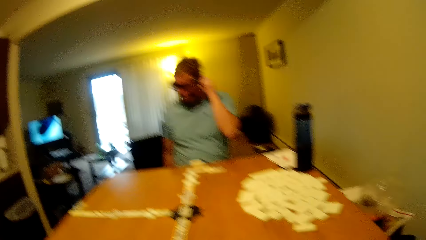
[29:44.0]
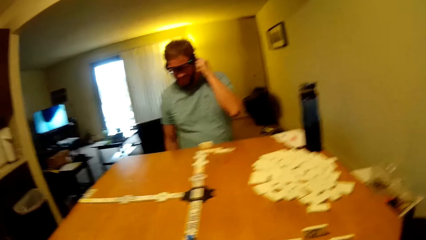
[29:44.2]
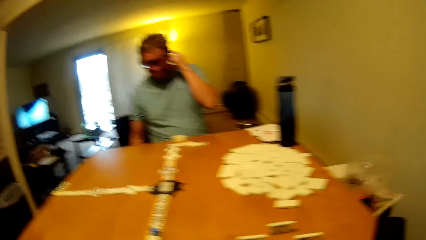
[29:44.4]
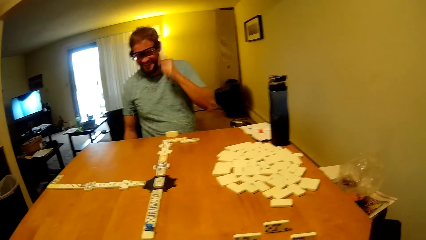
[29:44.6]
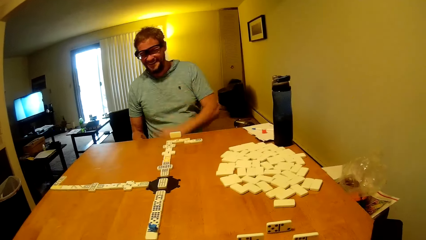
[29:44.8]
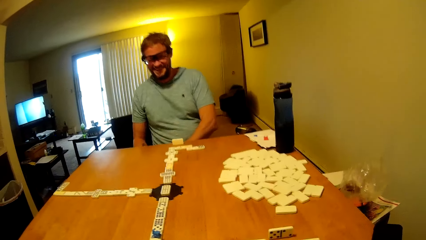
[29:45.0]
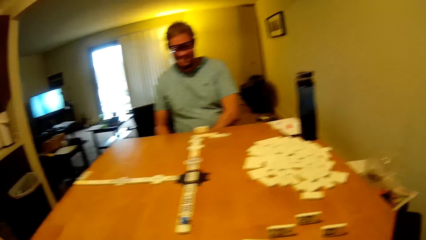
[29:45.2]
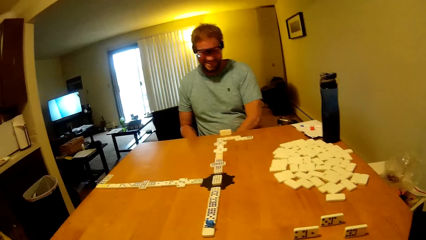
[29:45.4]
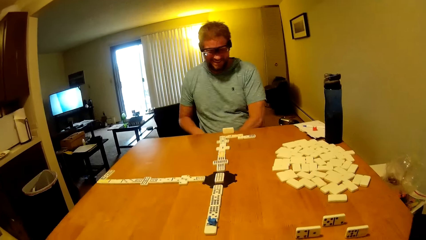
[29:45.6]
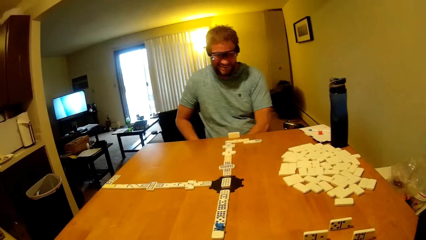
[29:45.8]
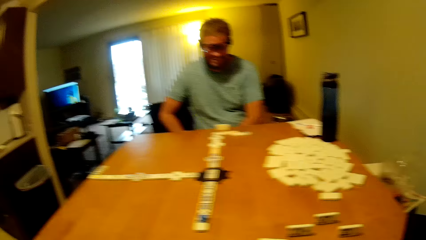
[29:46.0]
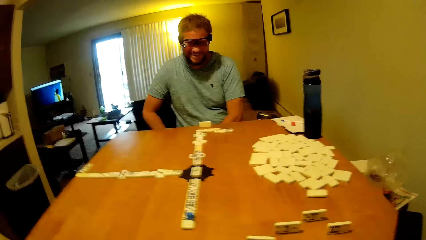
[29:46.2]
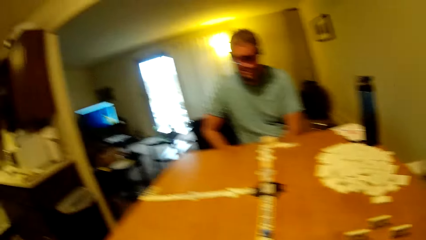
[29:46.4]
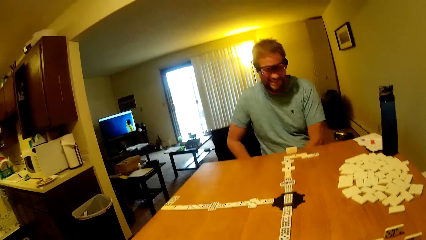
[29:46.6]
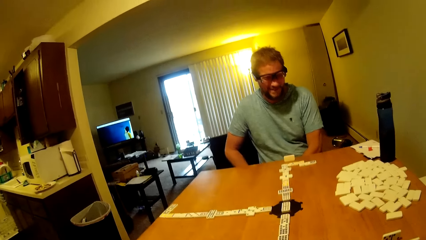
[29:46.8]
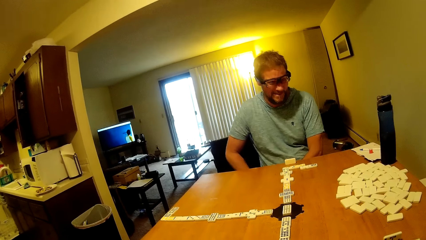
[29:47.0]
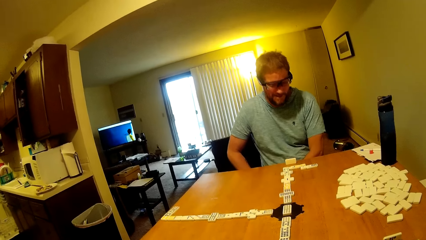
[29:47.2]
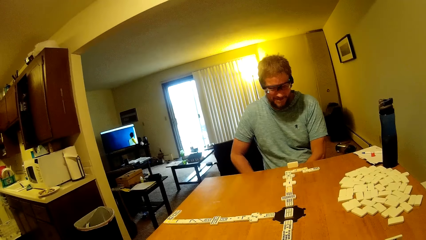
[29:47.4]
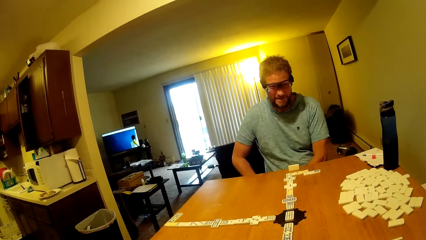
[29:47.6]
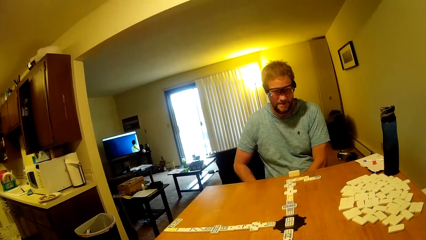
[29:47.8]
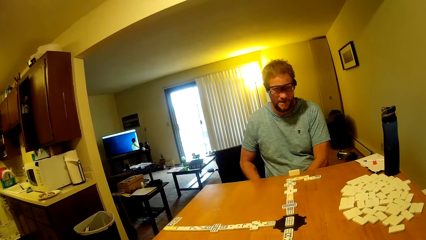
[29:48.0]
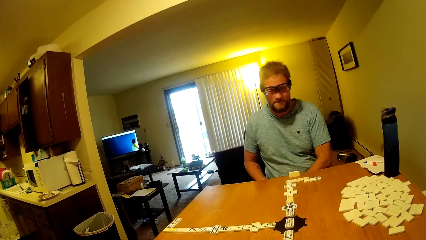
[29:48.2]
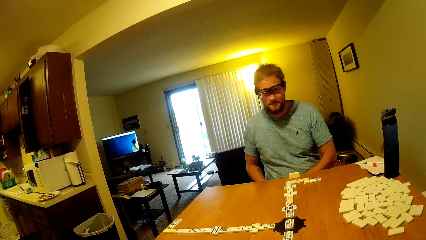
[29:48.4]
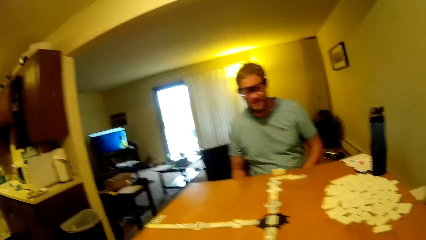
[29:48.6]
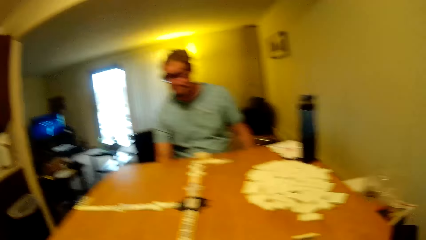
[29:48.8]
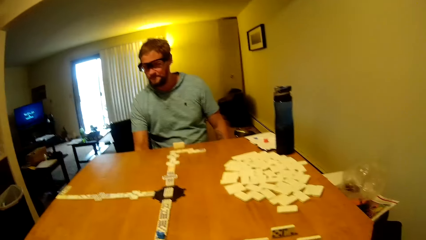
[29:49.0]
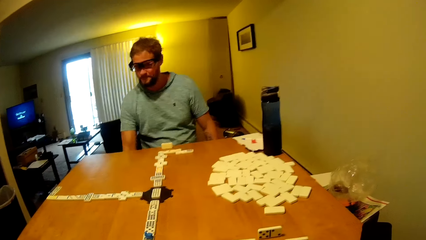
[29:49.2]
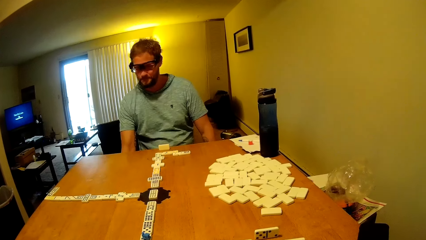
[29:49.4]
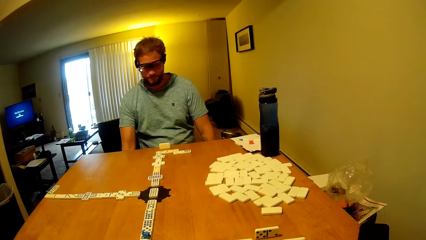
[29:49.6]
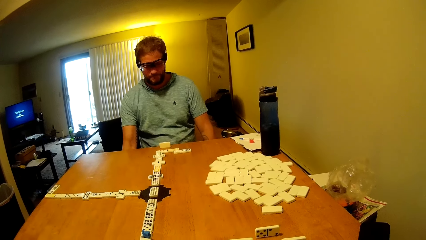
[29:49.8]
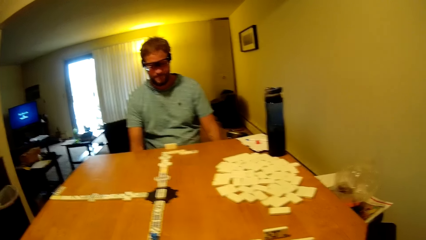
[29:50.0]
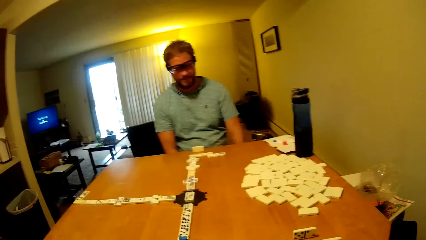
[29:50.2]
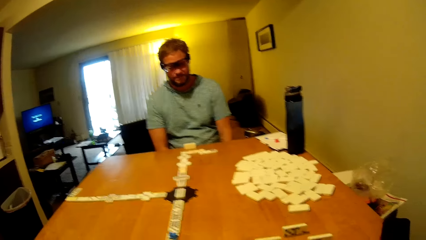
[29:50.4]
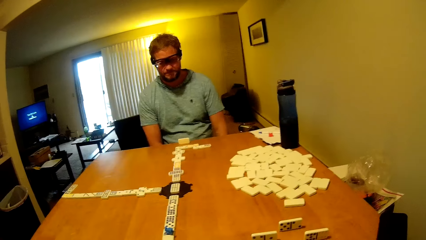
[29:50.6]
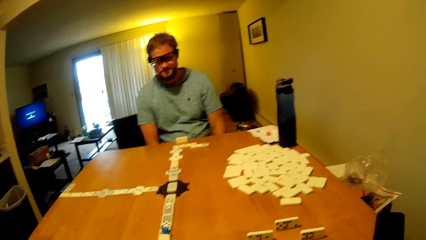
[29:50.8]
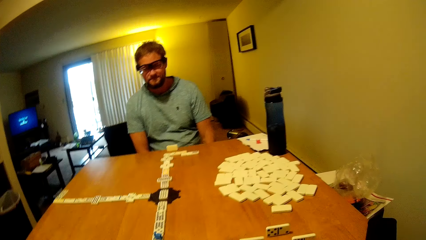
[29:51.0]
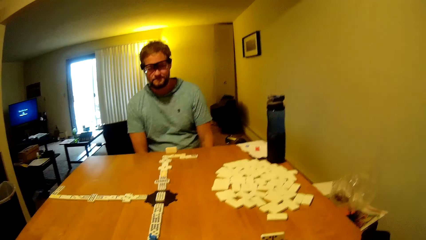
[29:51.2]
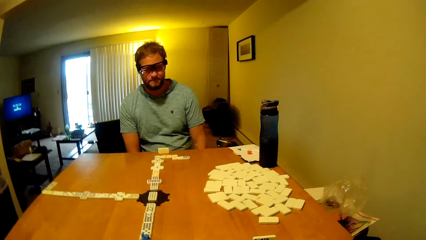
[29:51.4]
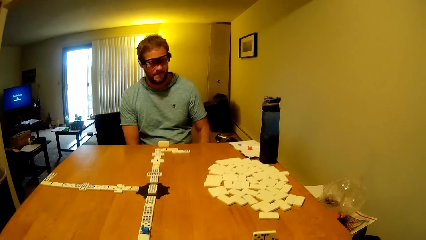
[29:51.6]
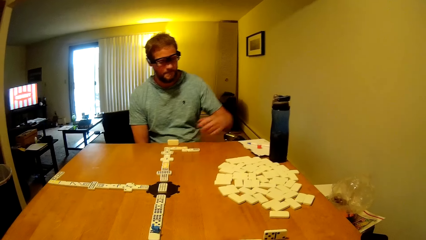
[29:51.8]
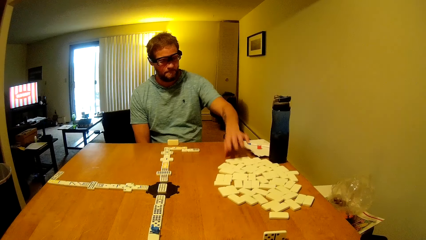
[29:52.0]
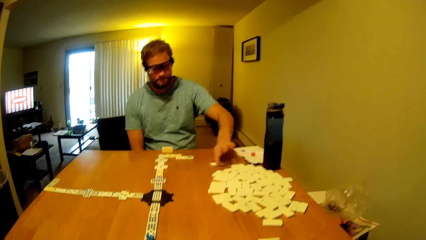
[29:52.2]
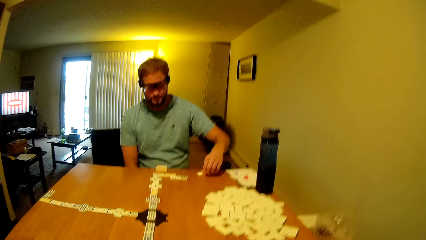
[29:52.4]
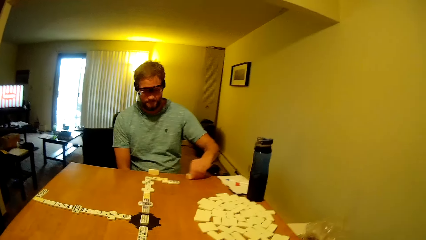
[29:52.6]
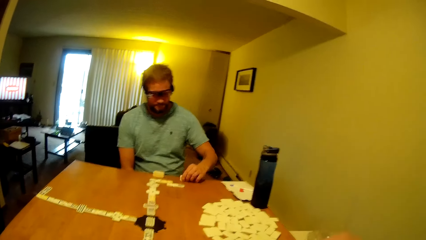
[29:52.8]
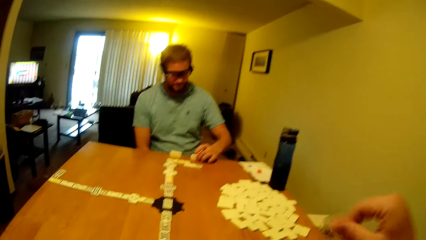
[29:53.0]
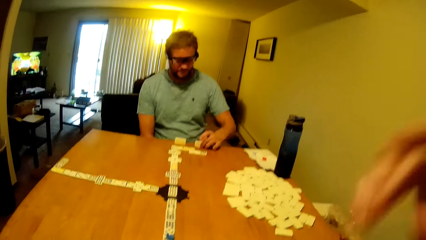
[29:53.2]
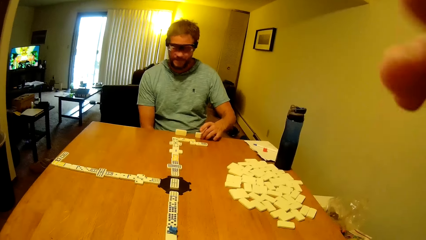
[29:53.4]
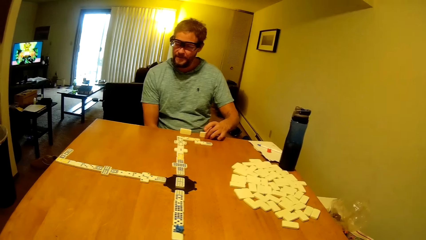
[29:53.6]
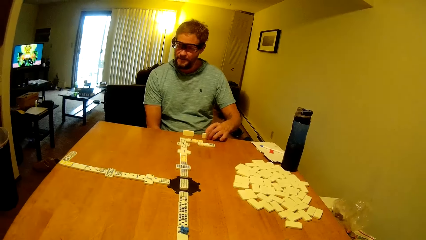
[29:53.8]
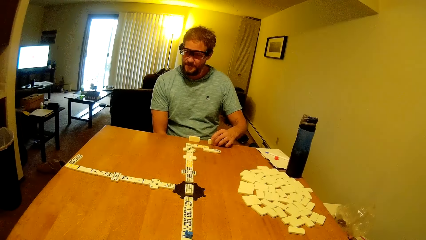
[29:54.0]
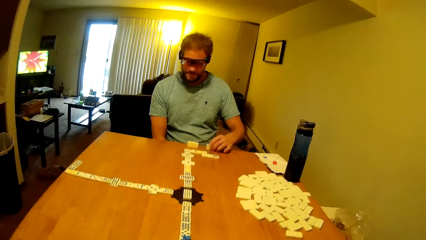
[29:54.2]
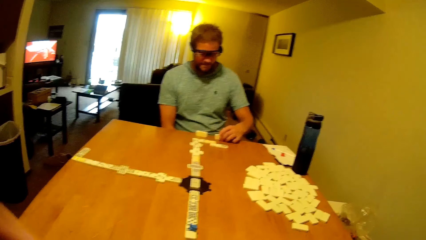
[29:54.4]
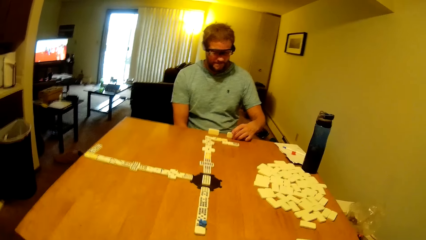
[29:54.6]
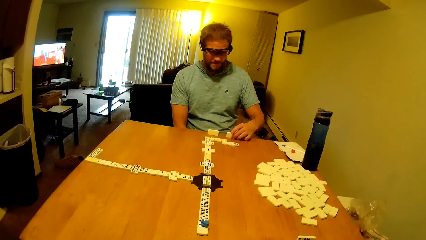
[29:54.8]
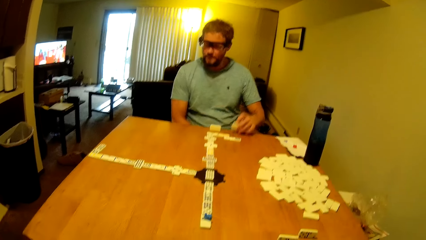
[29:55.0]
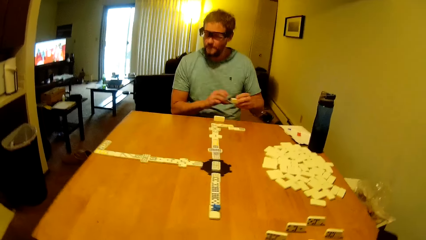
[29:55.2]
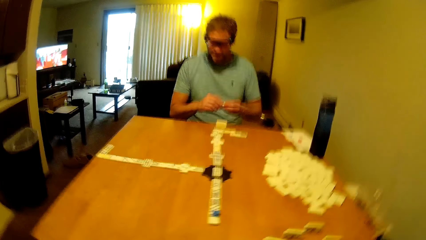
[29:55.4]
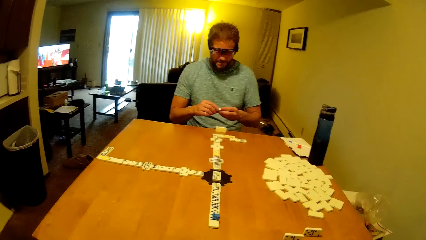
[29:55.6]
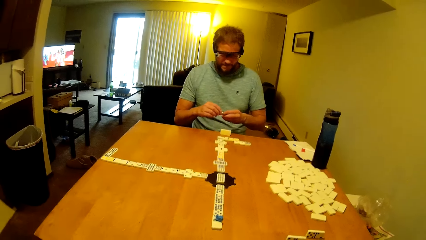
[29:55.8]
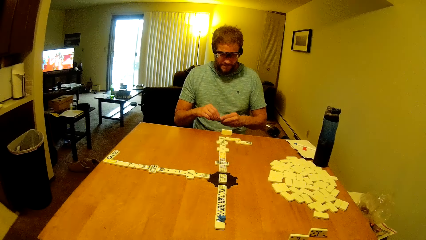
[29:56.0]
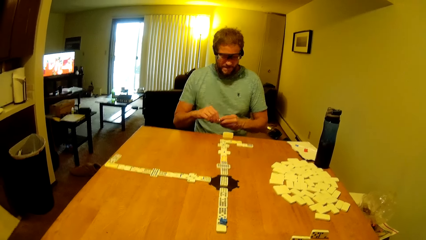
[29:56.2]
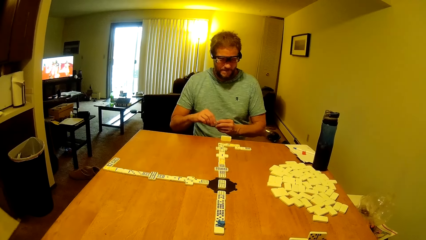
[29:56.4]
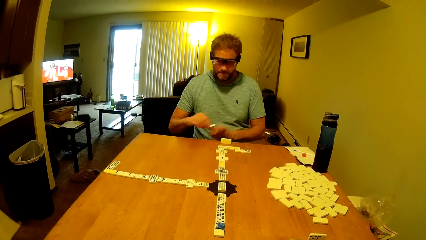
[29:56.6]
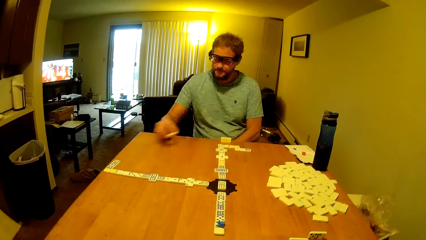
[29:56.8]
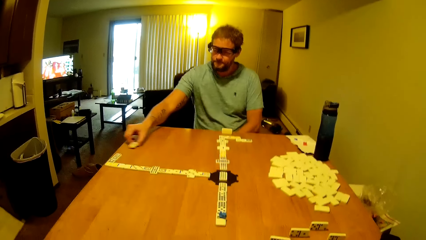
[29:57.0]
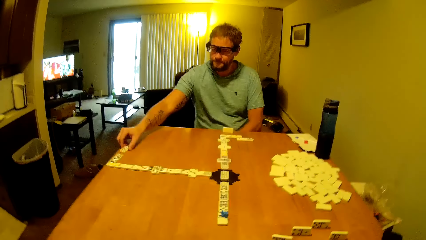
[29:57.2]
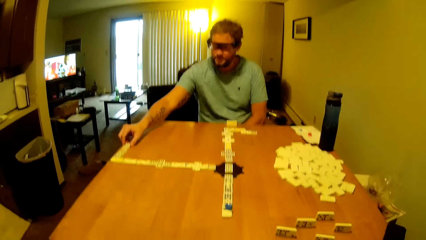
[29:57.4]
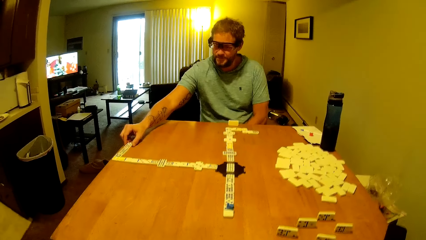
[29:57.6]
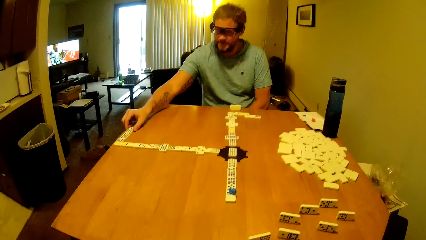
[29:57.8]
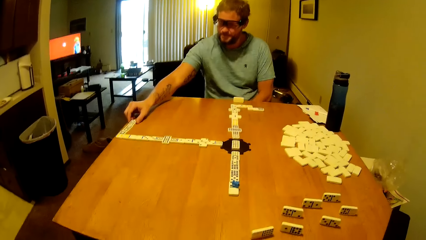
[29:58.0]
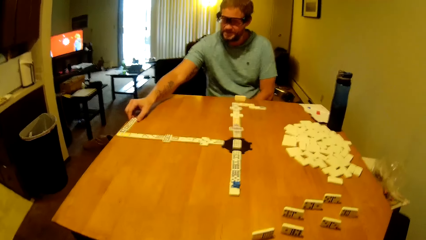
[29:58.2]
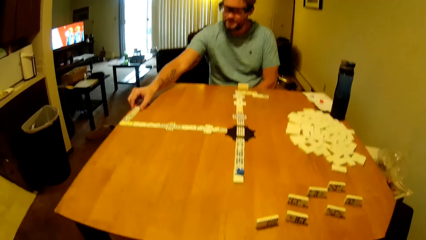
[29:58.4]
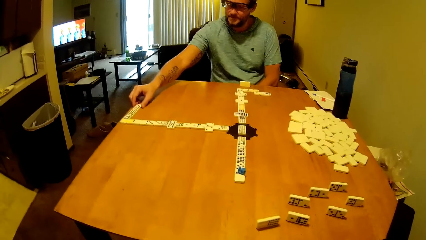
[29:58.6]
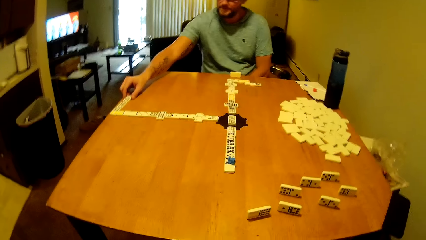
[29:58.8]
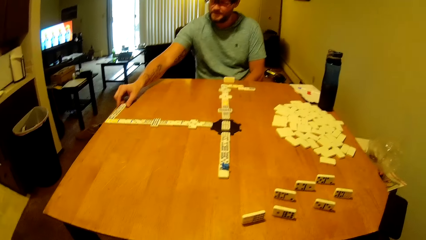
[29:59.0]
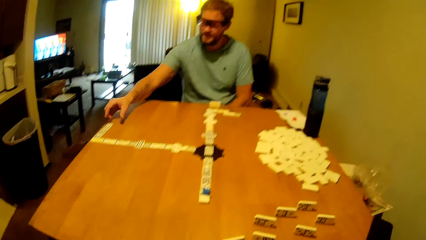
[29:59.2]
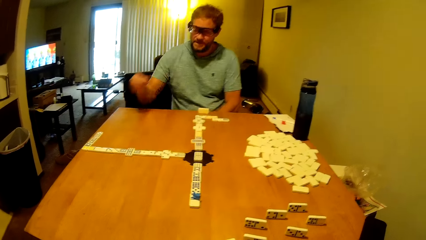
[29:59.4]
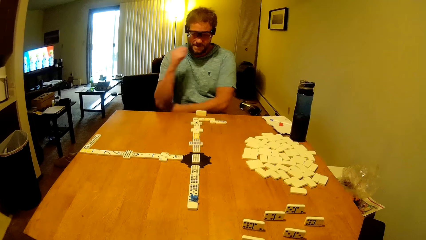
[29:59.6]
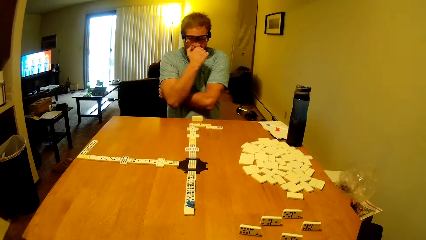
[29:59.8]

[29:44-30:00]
A man shows with a gesture on the table. The camera wearer talks to the man. The man moves a word board from the table. The camera wearer touches the camera. The man moves a dominoes piece. The man places the word board on the table. The man plays the dominoes piece.
